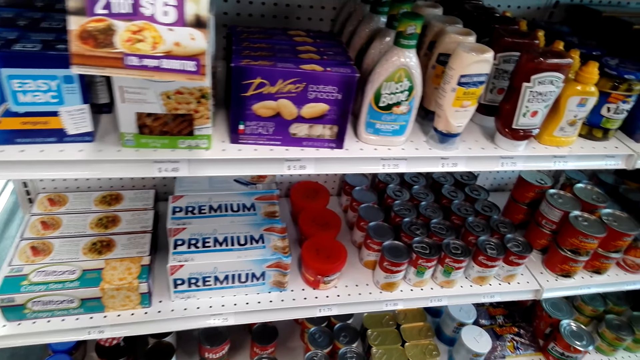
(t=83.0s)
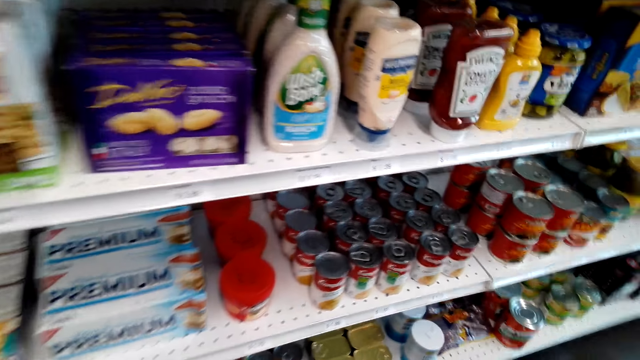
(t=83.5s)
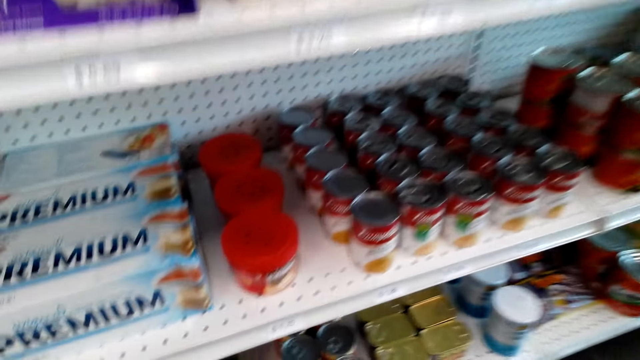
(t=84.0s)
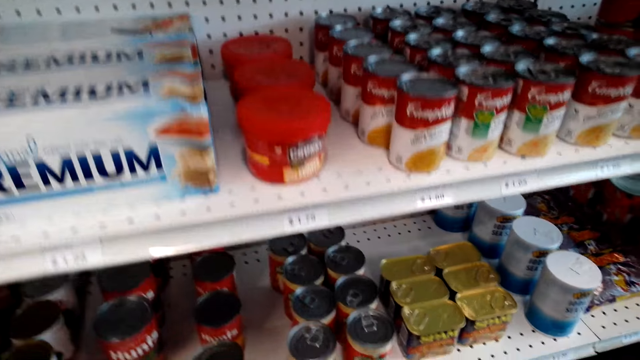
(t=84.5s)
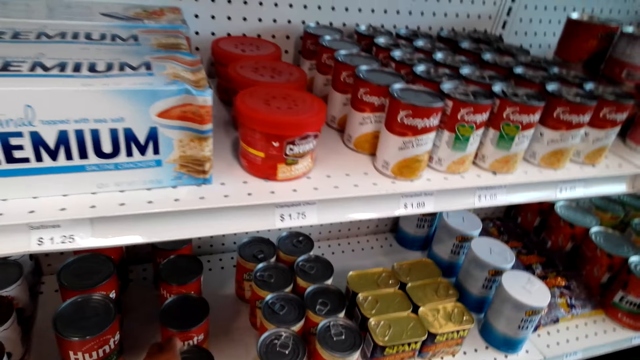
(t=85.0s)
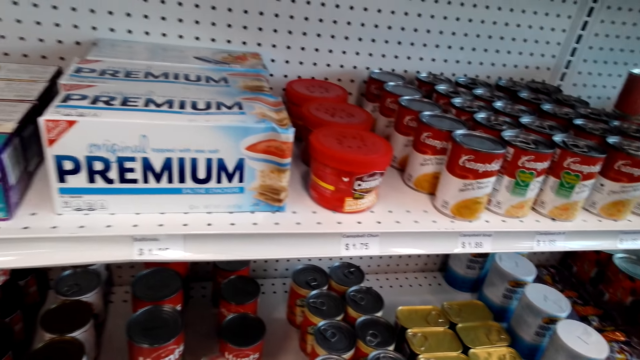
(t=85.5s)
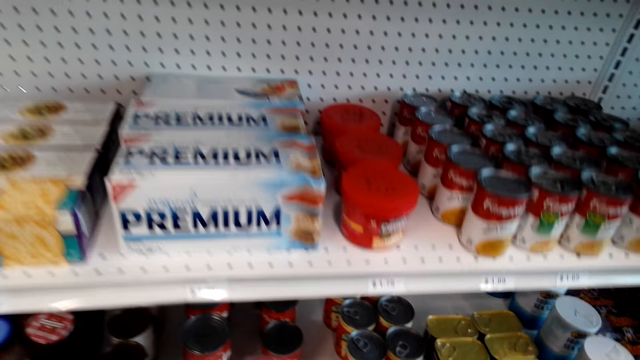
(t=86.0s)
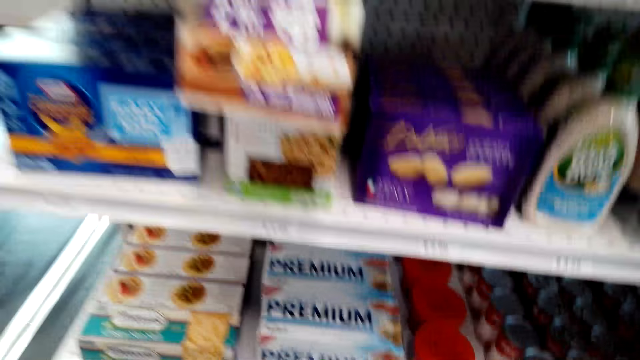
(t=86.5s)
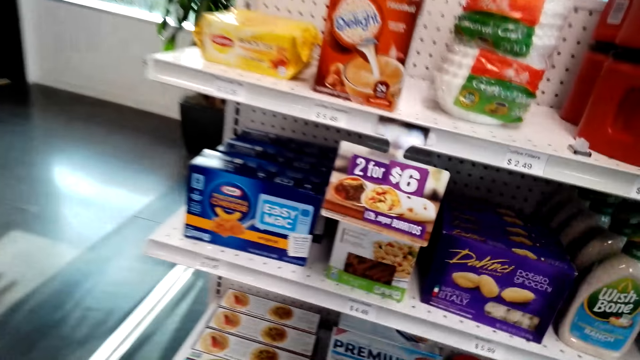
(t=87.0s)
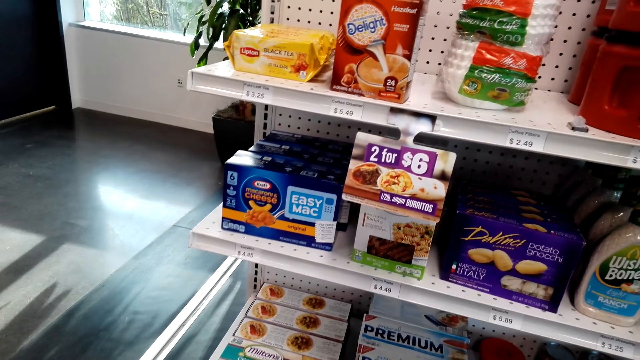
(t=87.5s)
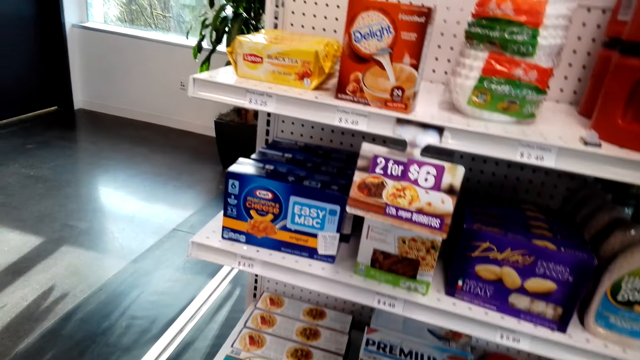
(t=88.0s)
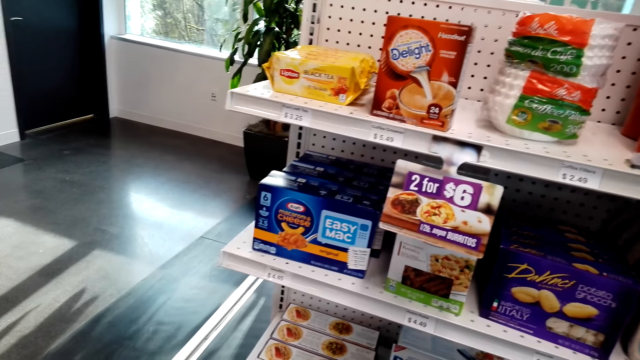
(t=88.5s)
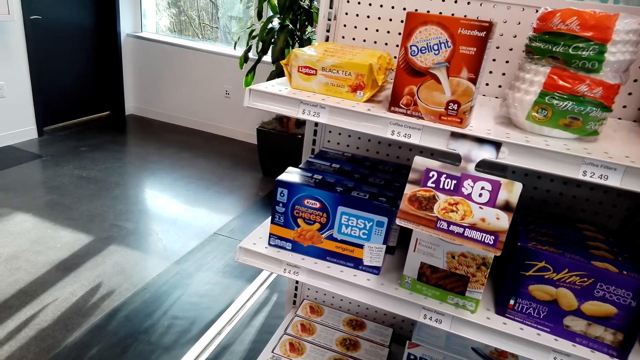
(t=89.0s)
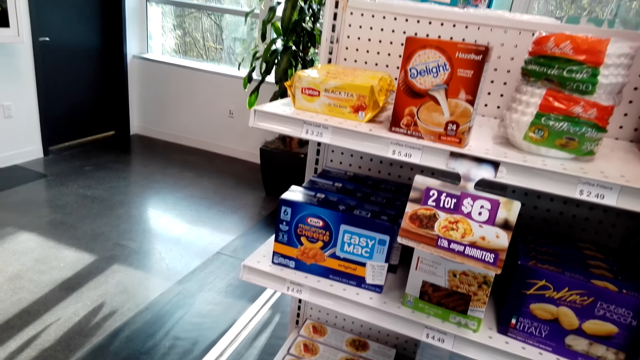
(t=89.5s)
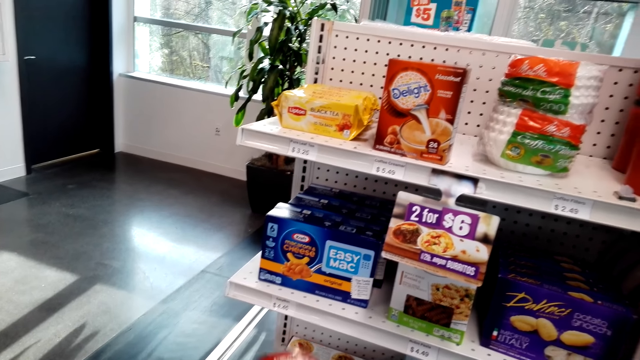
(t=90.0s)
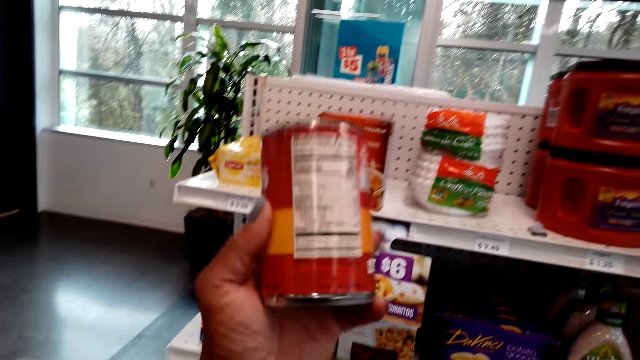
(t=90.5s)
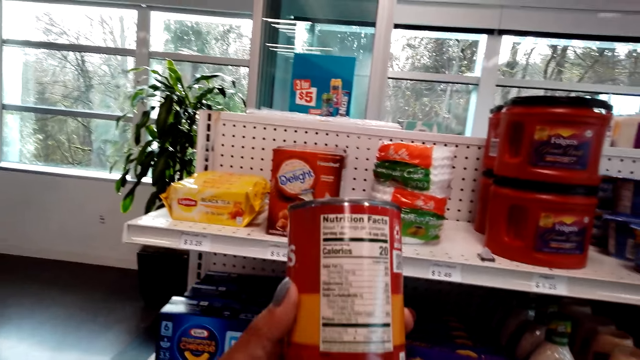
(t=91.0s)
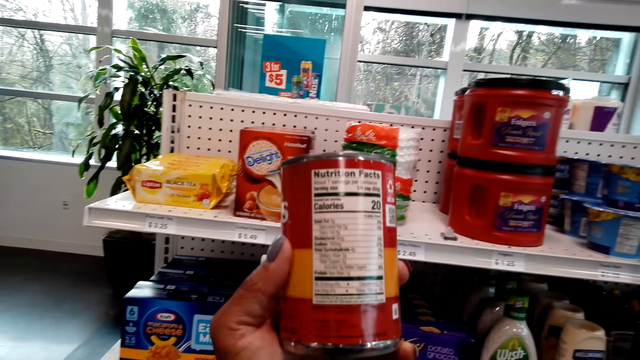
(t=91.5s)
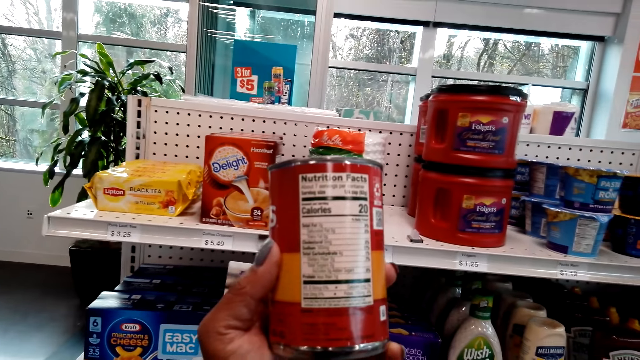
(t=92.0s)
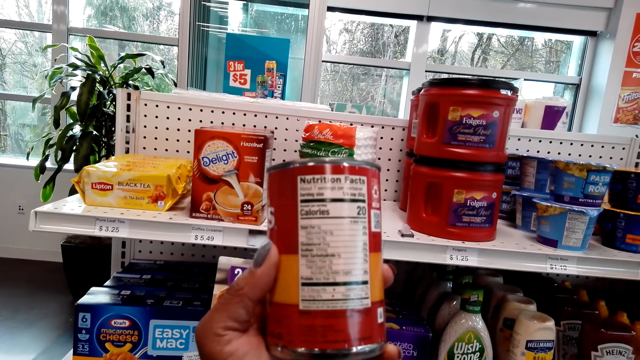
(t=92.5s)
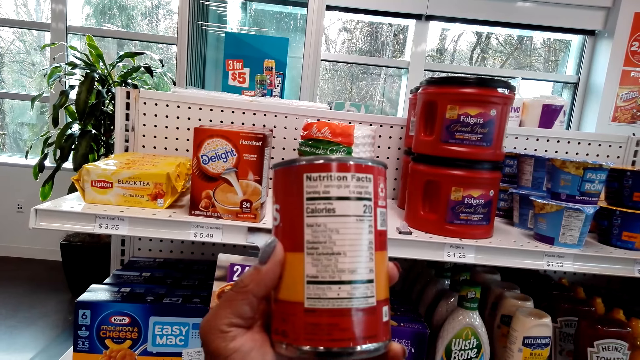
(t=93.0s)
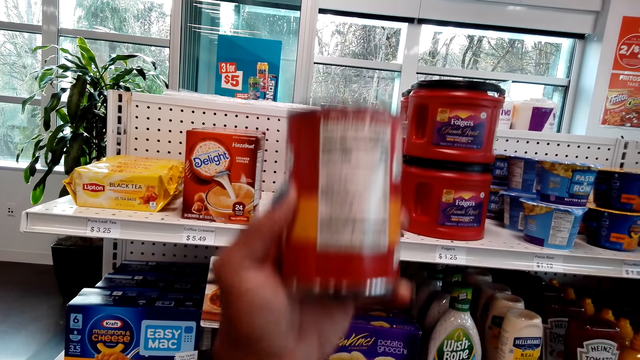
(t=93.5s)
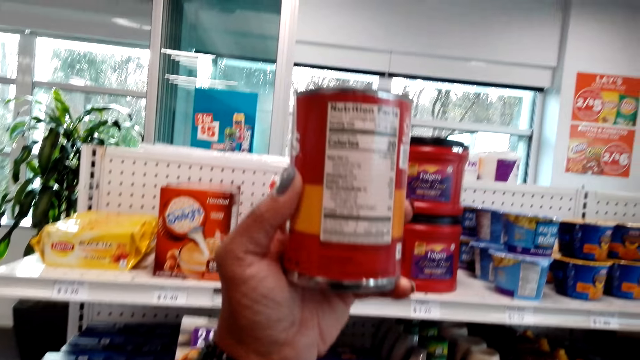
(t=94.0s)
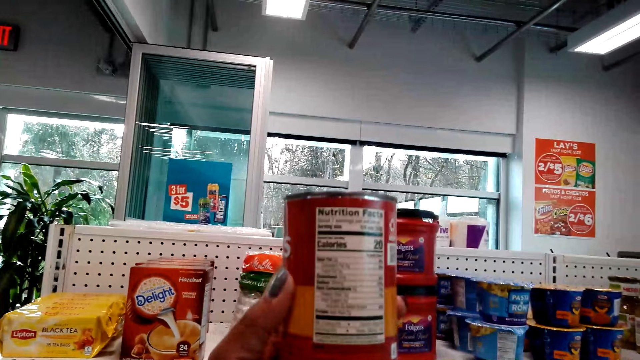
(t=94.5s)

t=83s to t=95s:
The camera wearer stares at the shelf. They put back the can of Hunt's. They pick another tin. They stare at the shelf. They hold the can of Hunt's. They stare at the tin.

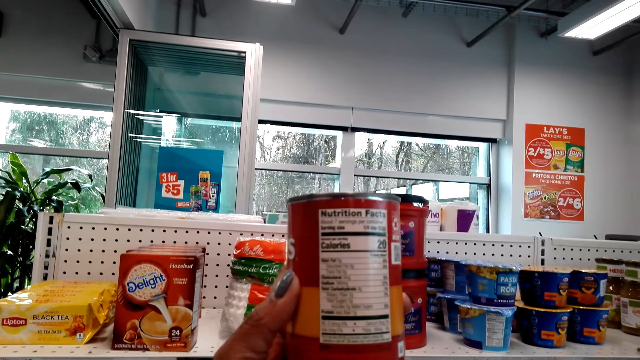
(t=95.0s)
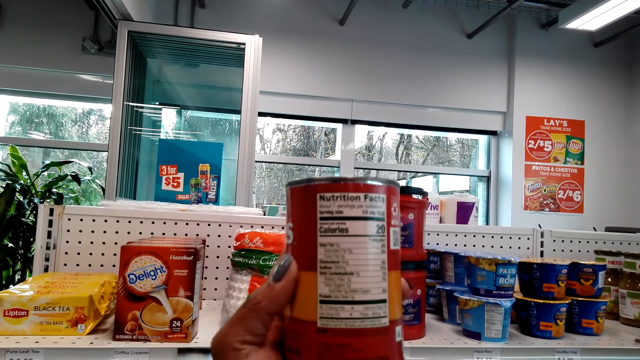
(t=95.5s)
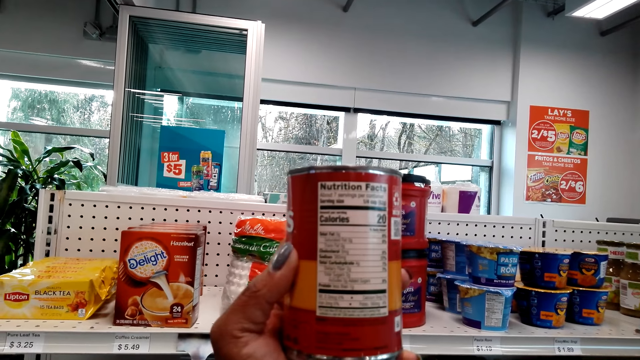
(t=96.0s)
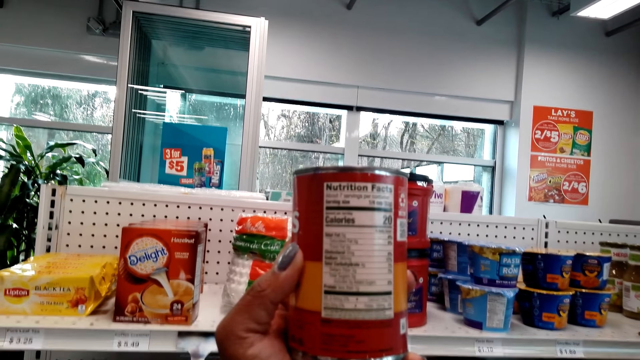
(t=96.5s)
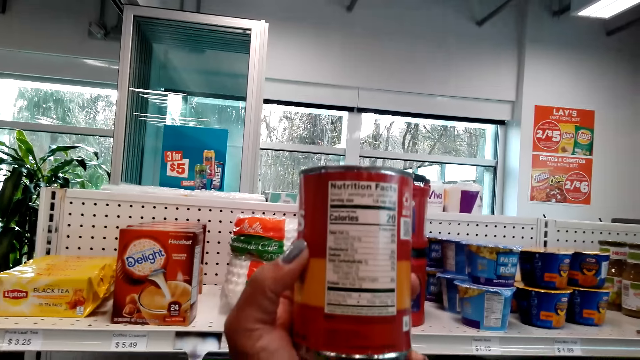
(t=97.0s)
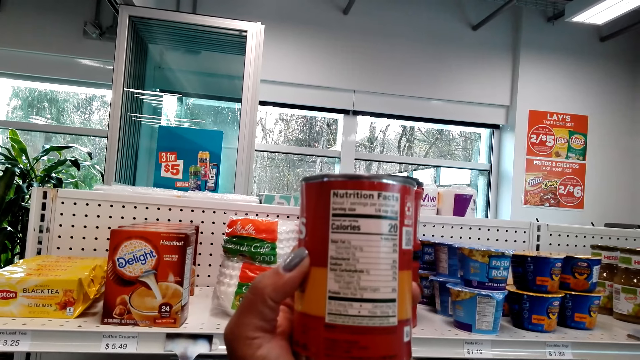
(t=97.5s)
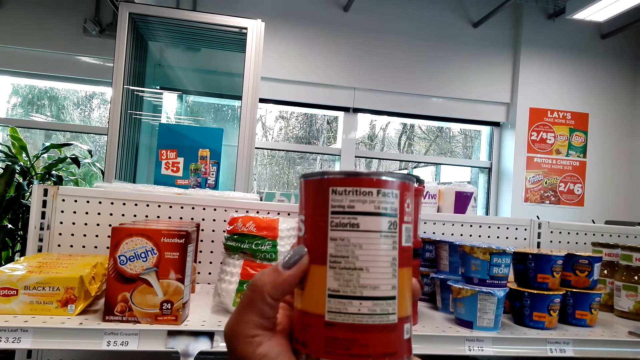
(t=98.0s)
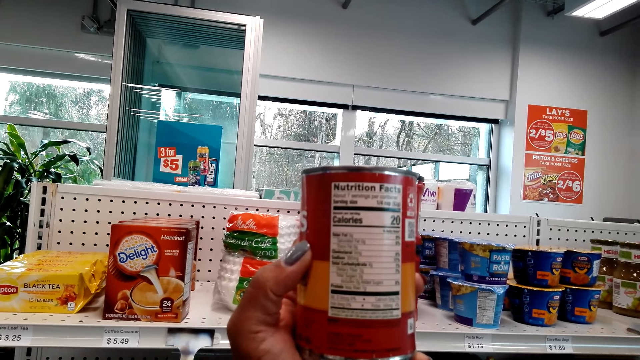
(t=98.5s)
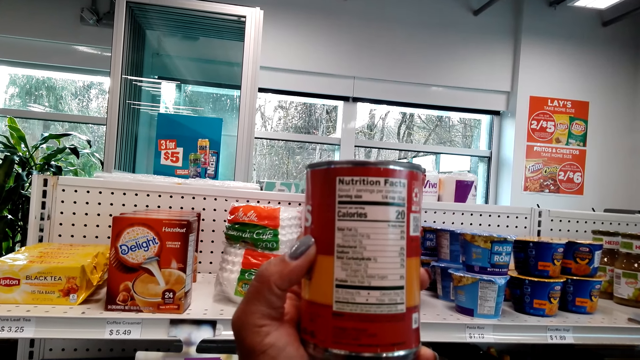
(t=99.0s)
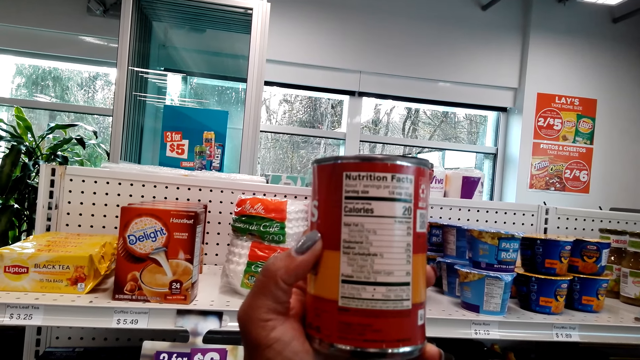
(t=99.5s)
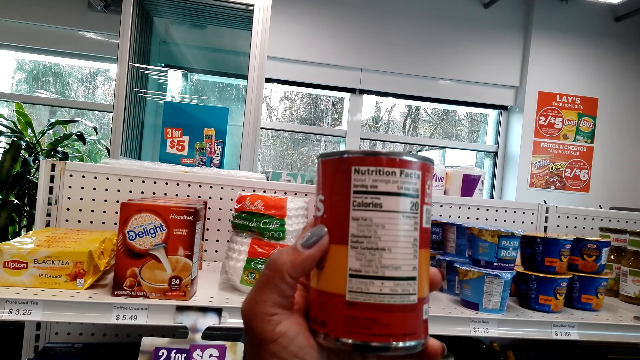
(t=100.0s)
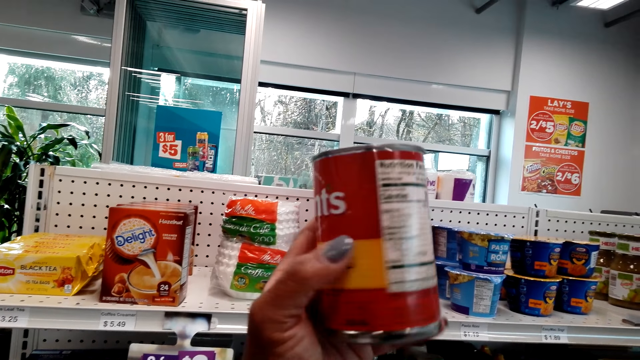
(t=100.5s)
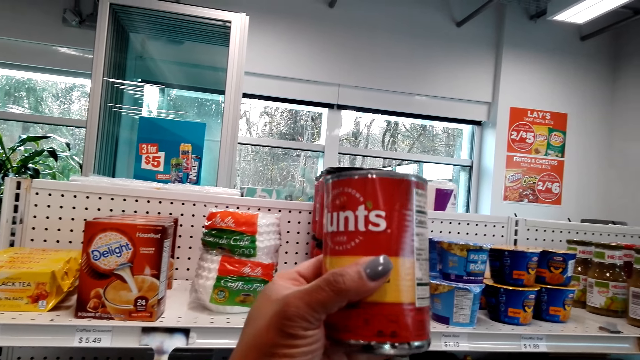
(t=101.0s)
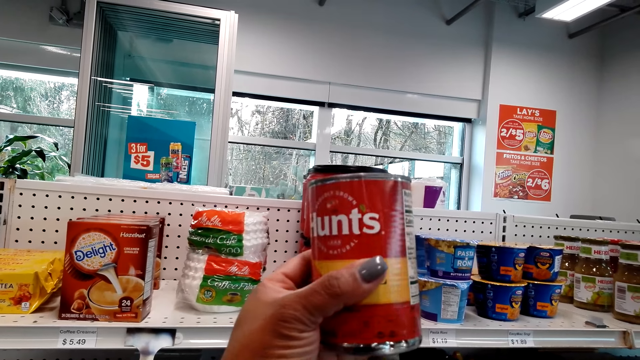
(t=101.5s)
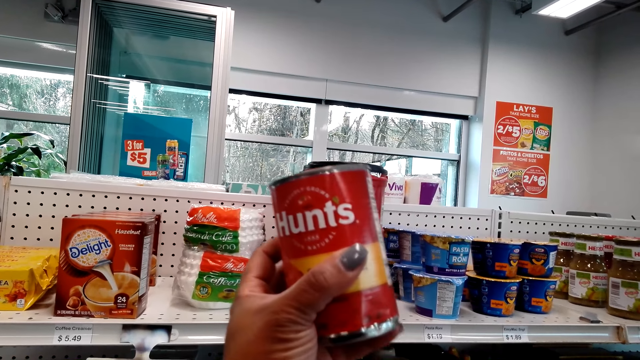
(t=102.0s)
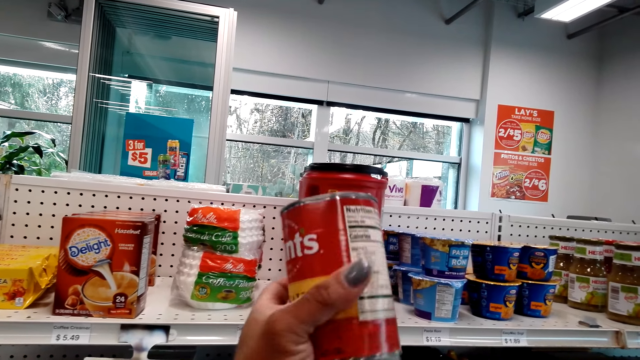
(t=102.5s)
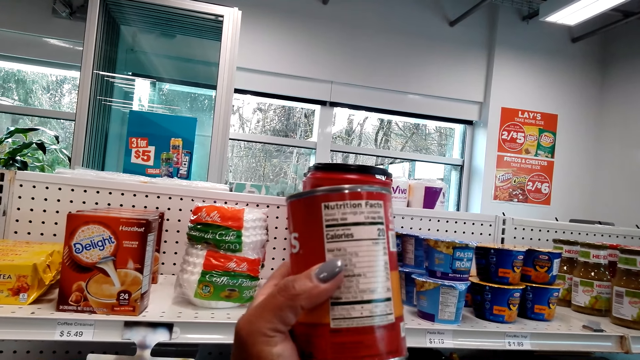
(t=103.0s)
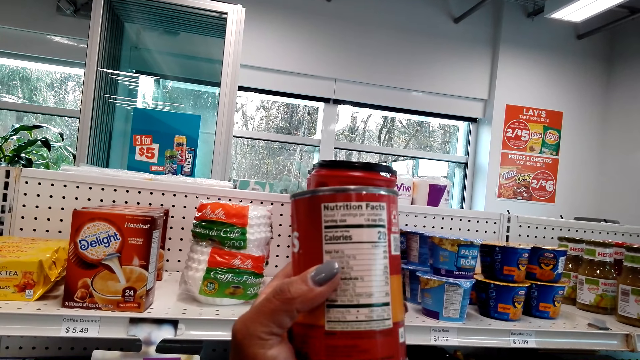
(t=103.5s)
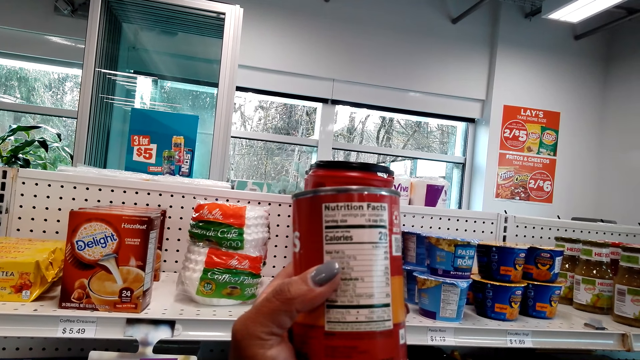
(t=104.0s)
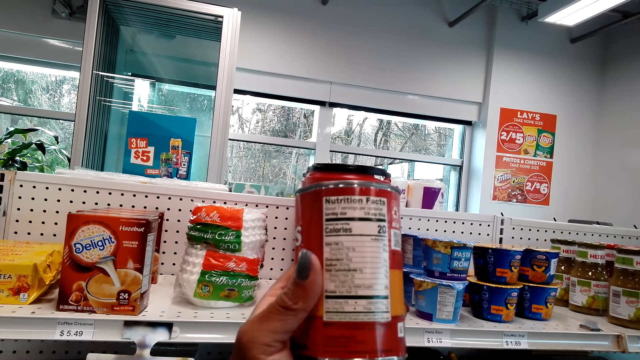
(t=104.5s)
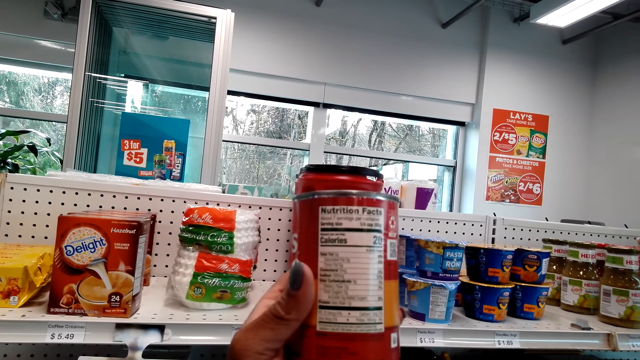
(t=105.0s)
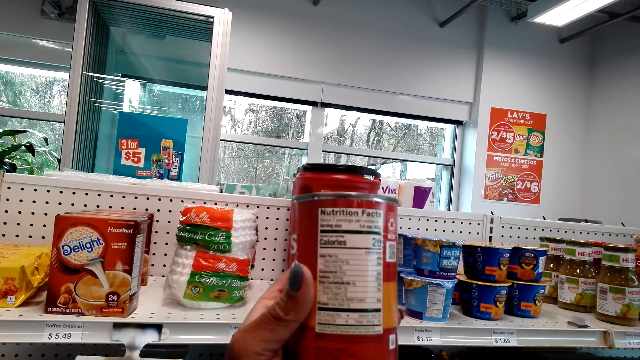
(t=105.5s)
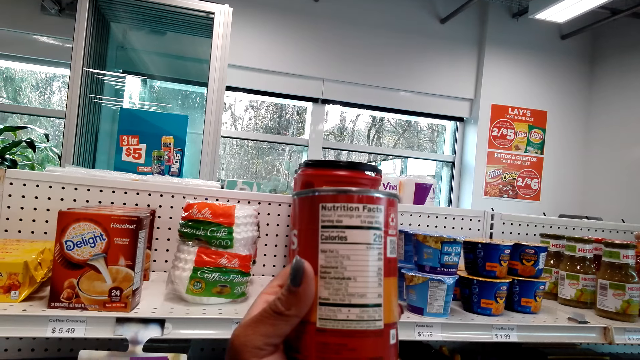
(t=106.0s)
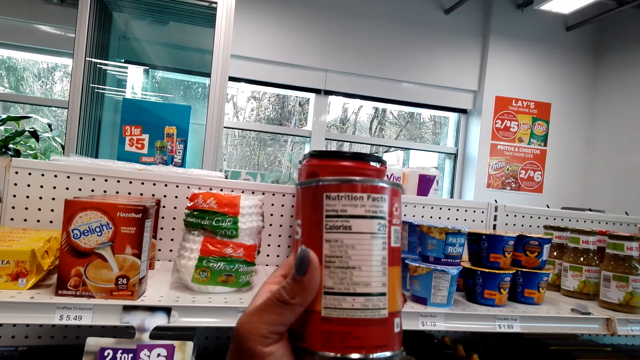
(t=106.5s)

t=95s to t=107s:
The camera wearer turns the tin. They stare at the tin.
